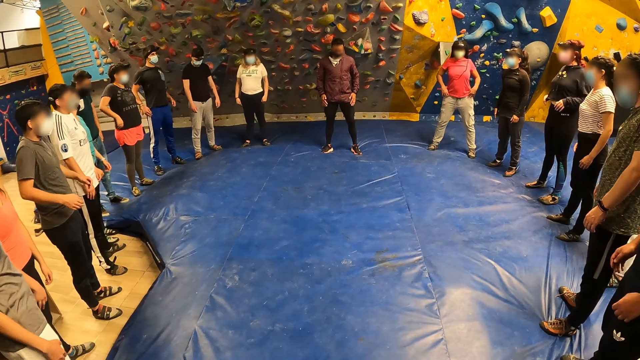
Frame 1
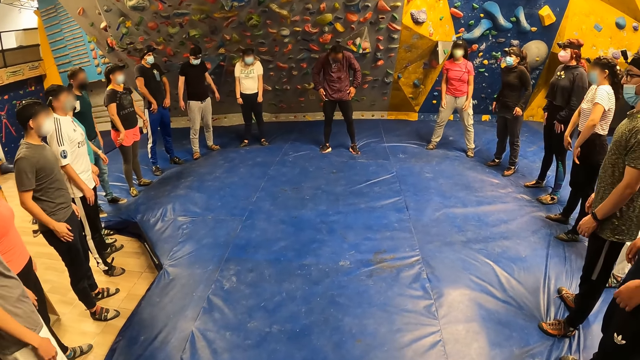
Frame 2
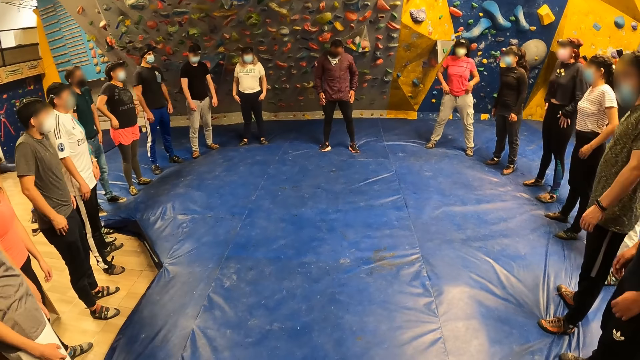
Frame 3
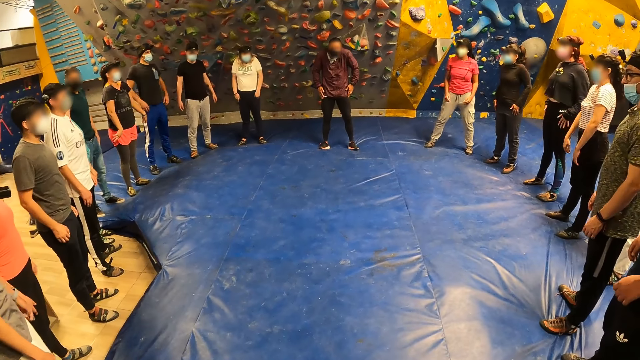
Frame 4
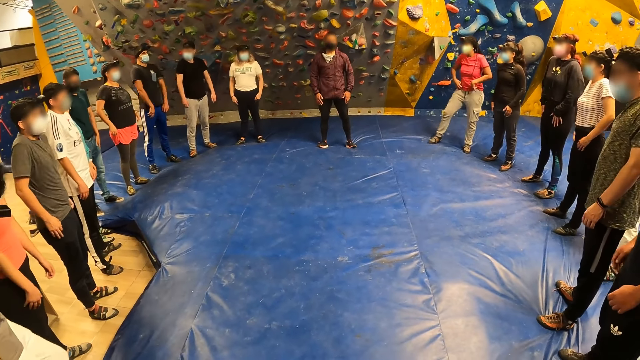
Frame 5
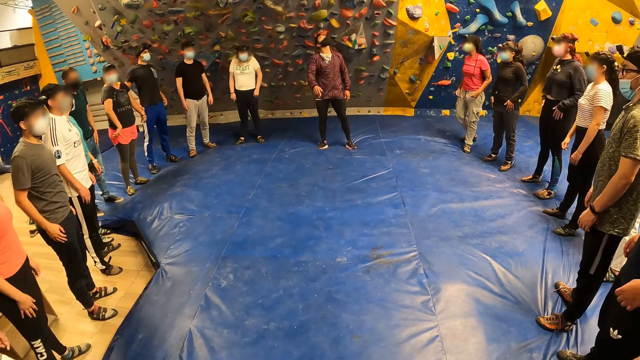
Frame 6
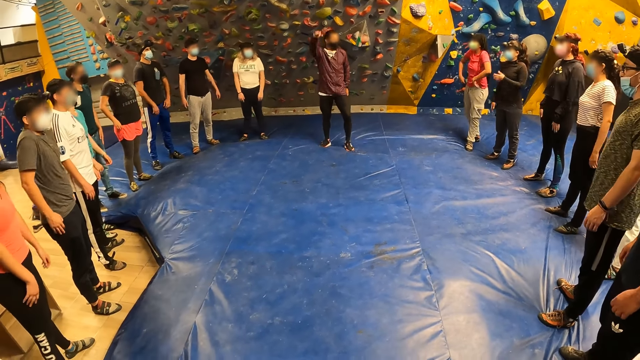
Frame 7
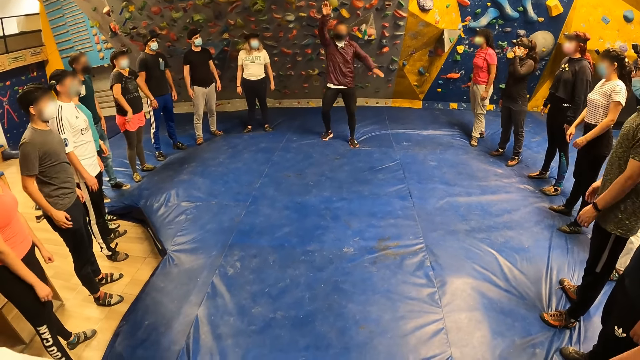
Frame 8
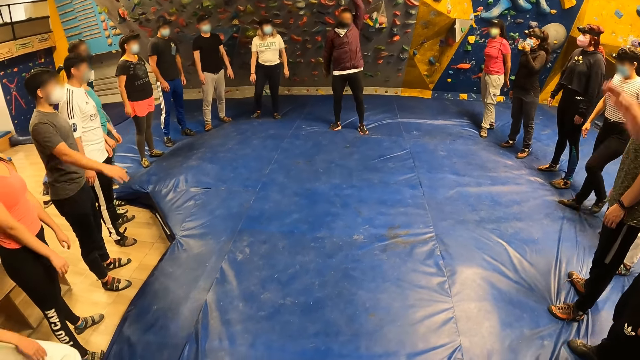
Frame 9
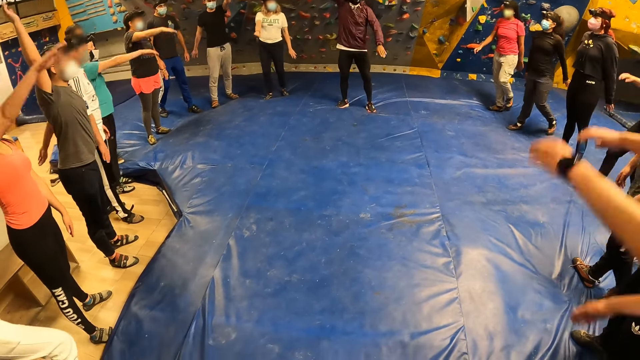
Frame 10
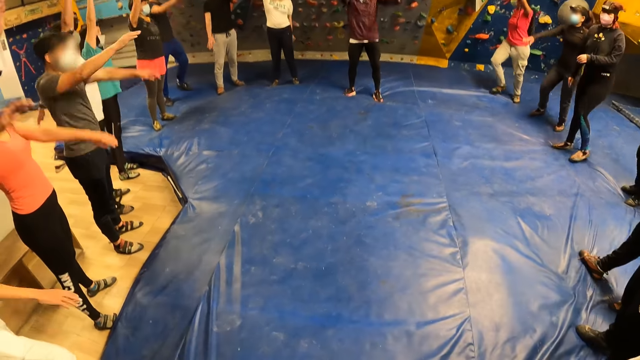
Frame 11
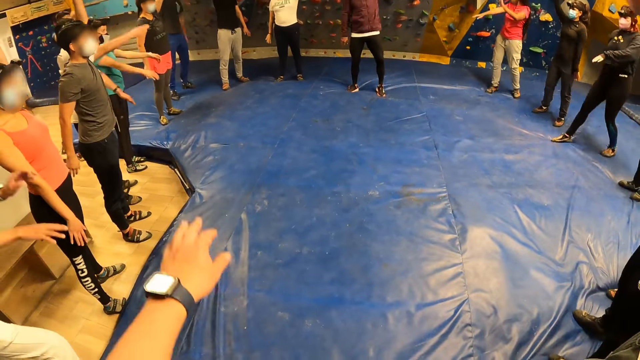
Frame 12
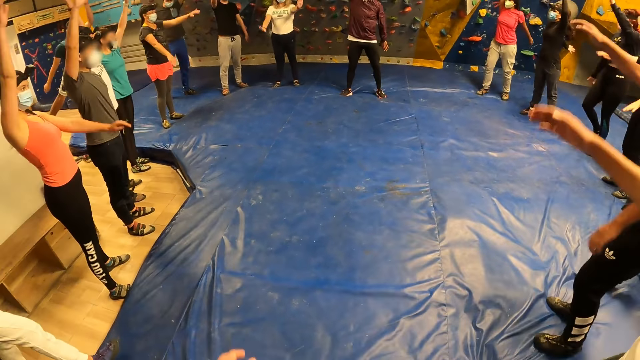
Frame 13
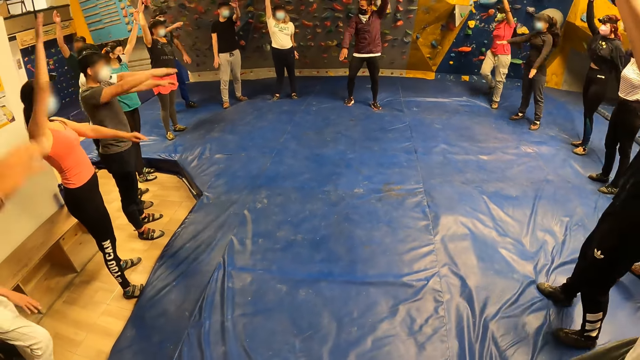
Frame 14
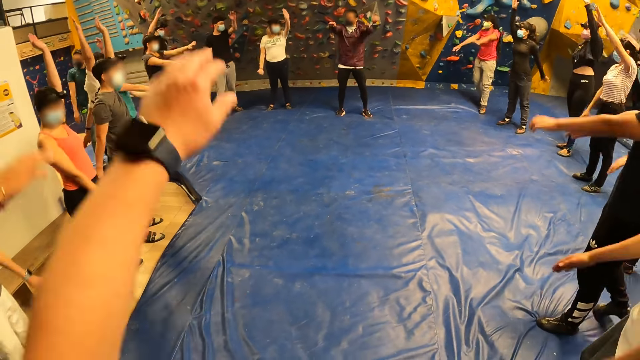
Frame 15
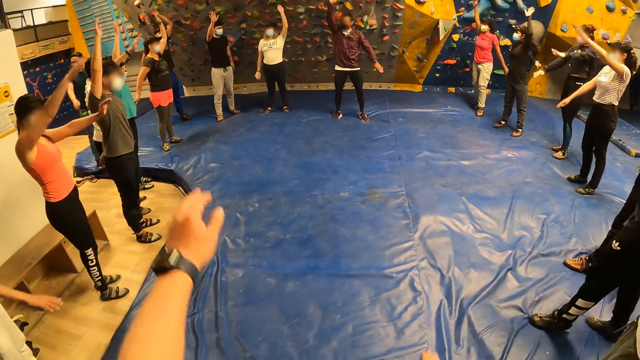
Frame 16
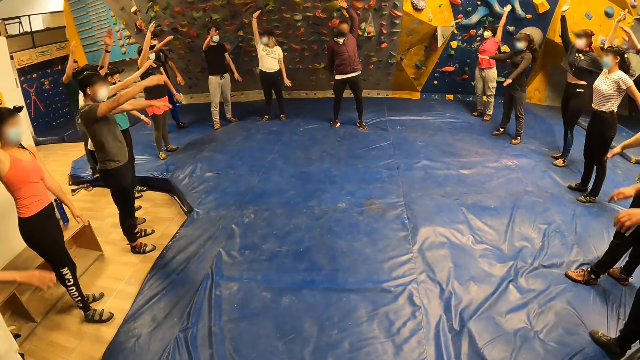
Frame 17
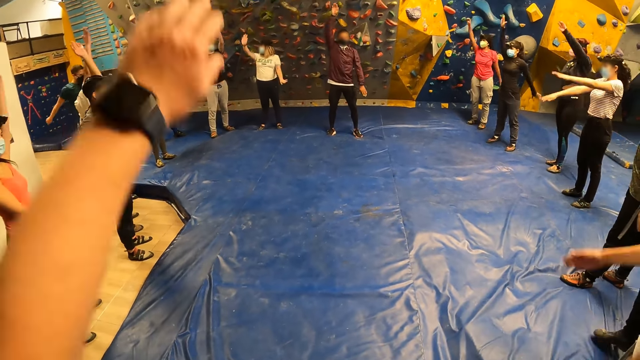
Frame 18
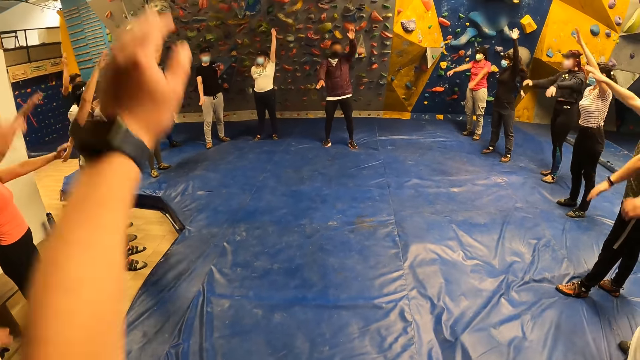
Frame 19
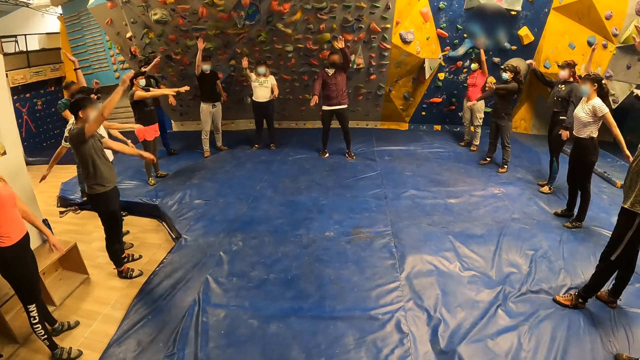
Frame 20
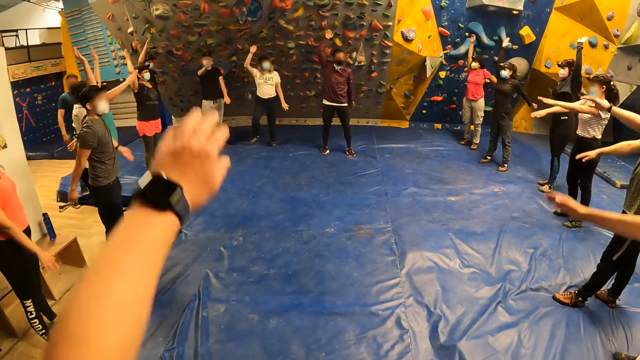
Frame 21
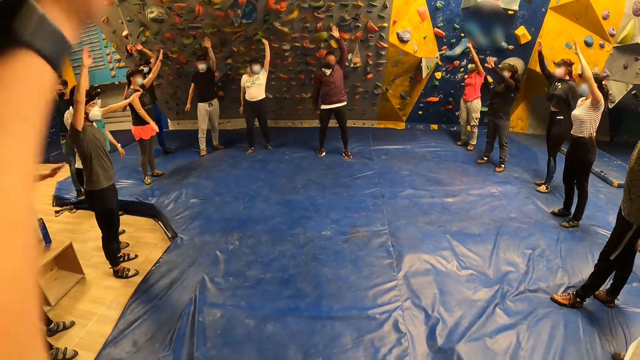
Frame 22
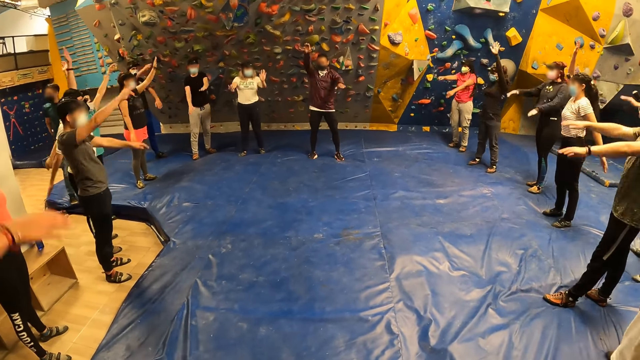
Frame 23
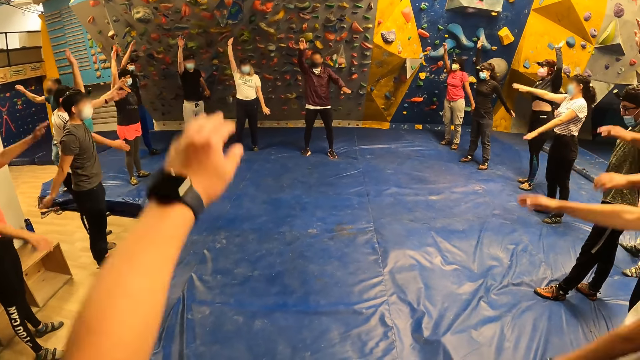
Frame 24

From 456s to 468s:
The instructor exercises his arms. A man swings his hands. Another man swings his hands. Another man swings his hands. Another man swings his hands. Another man swings his hands. Another man swings his hands. Another man swings his hands. Another man swings his hands. Another man swings his hands. Another man swings his hands. Another man swings his hands. Another man swings his hands. Another man swings his hands. A lady swings her hands. Another lady swings her hands. Another lady swings her hands. The camera wearer exercises his arms.

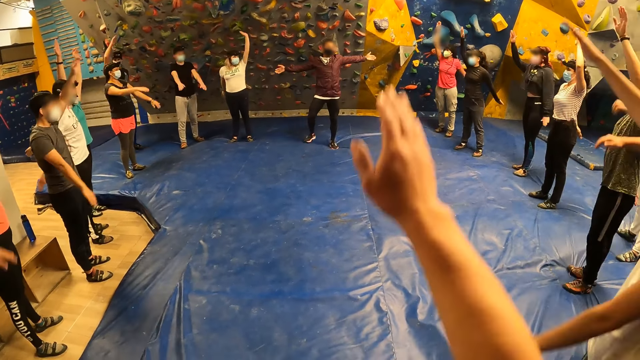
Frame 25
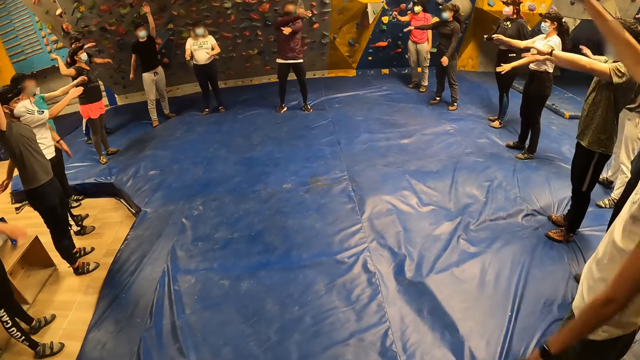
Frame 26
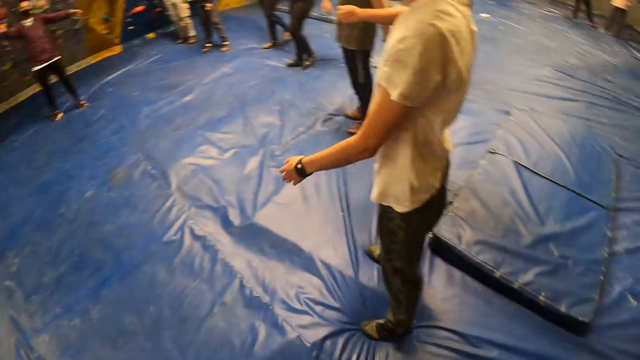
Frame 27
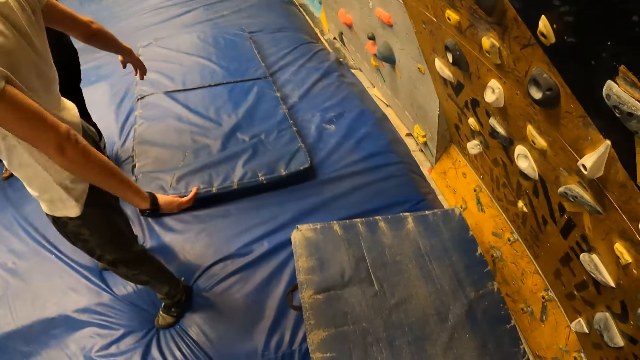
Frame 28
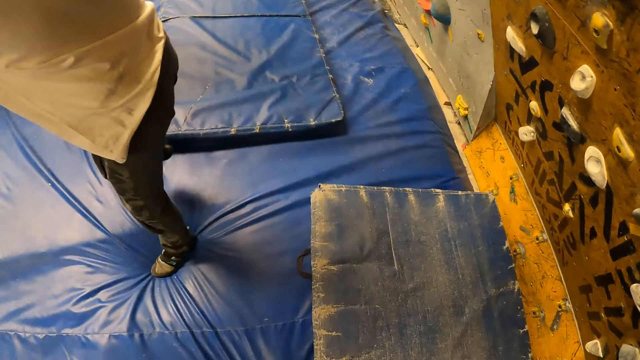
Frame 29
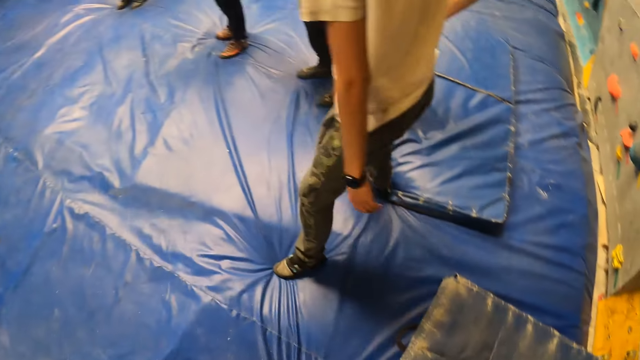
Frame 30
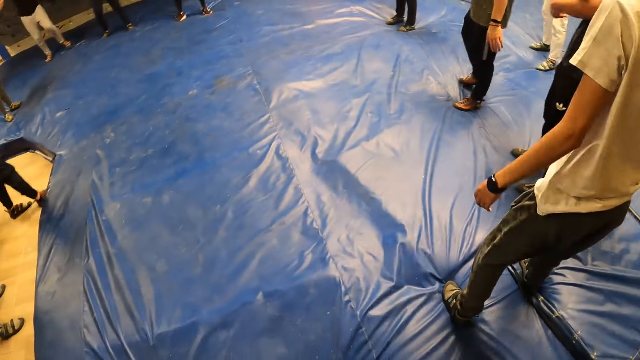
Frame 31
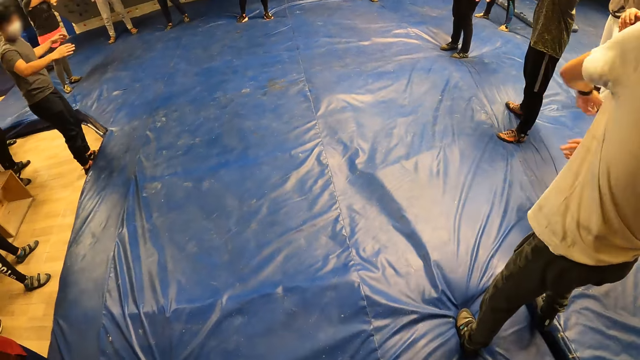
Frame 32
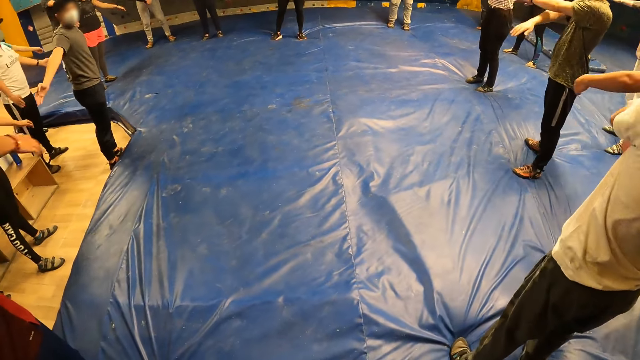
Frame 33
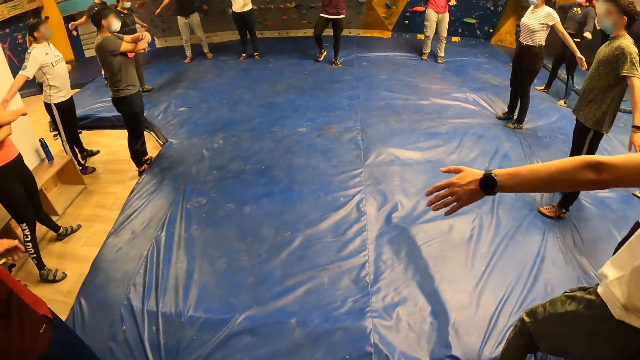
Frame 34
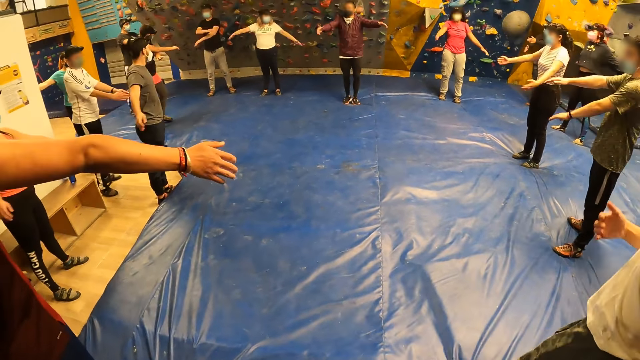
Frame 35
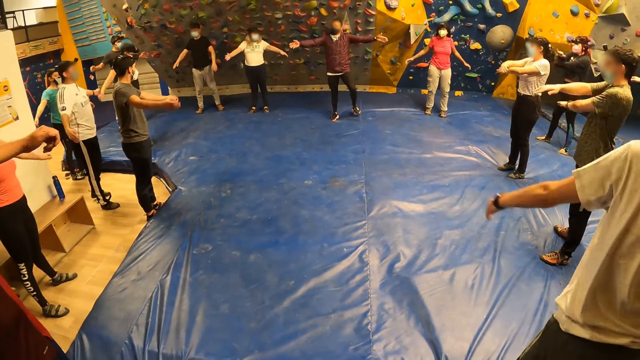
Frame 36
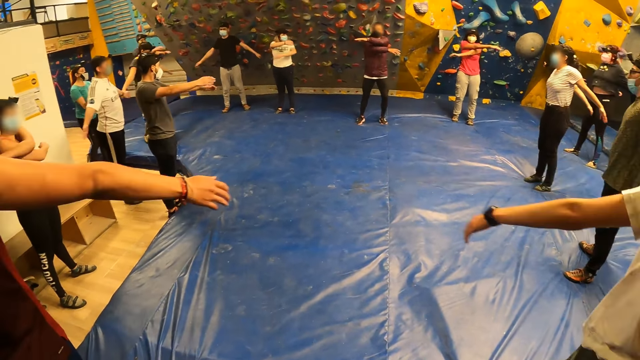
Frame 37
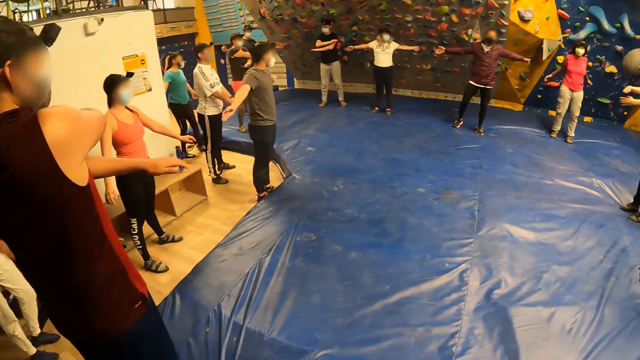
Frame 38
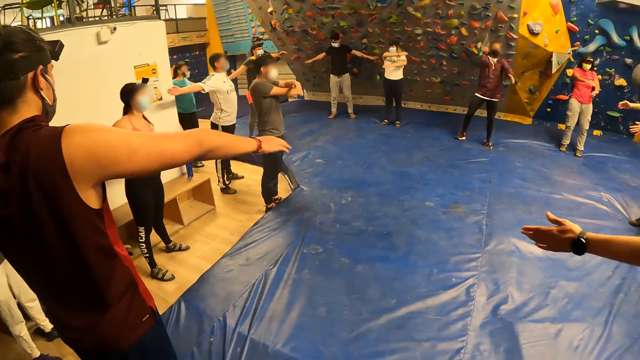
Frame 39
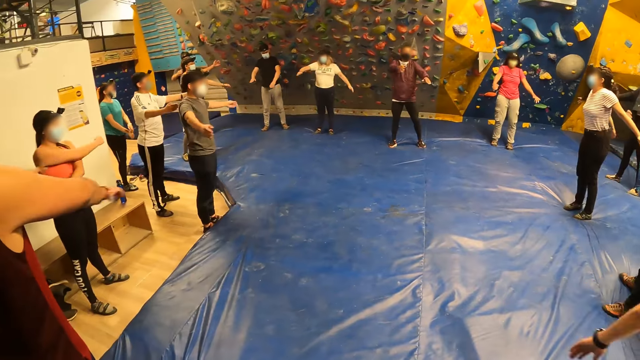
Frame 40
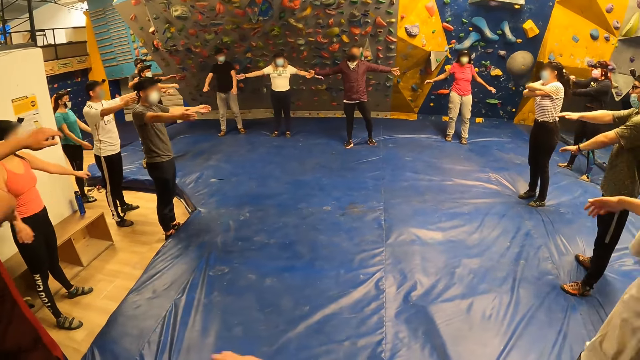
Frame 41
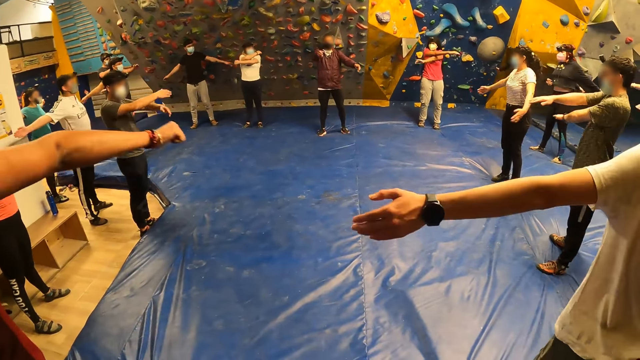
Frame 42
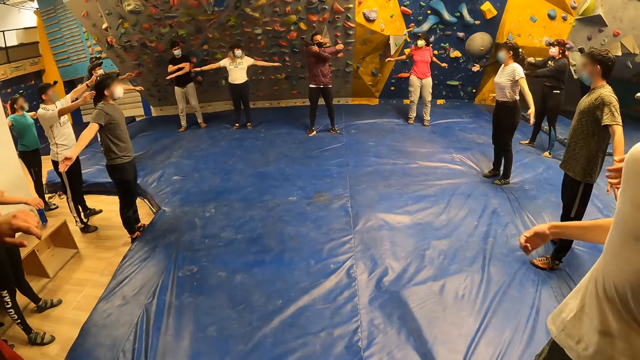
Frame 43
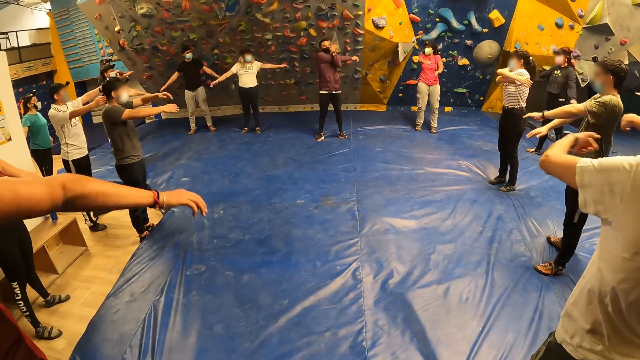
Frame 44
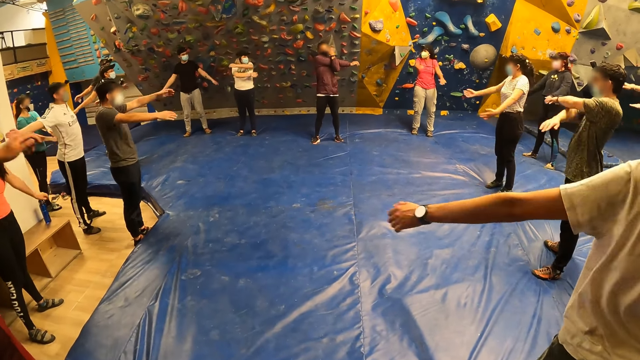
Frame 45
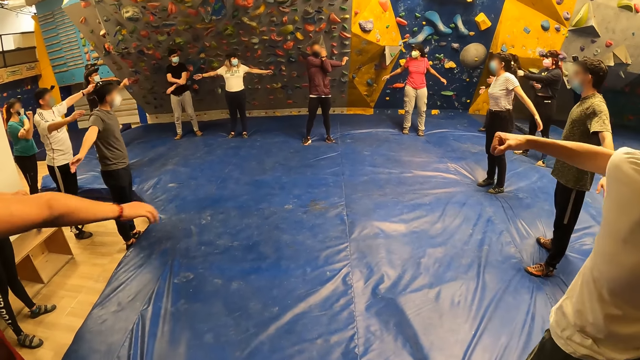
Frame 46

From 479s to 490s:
The camera wearer looks around.
